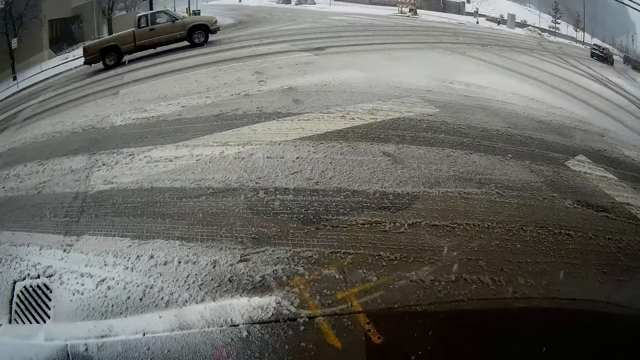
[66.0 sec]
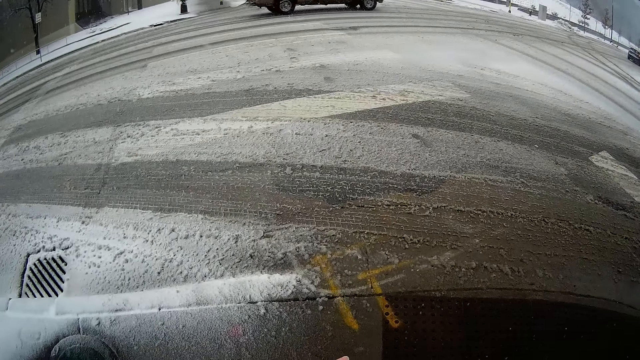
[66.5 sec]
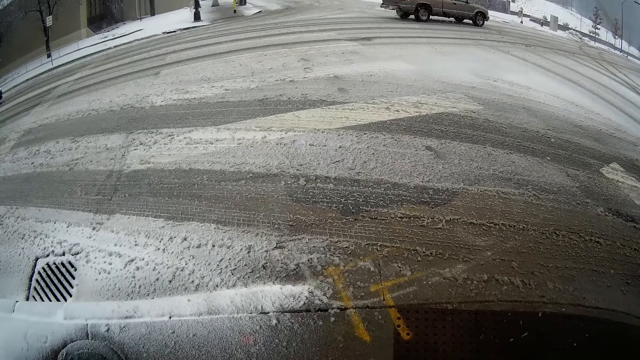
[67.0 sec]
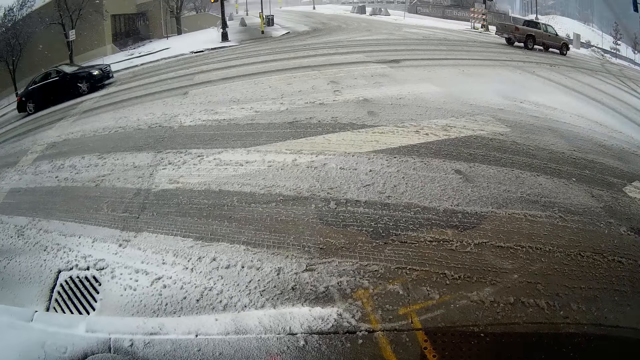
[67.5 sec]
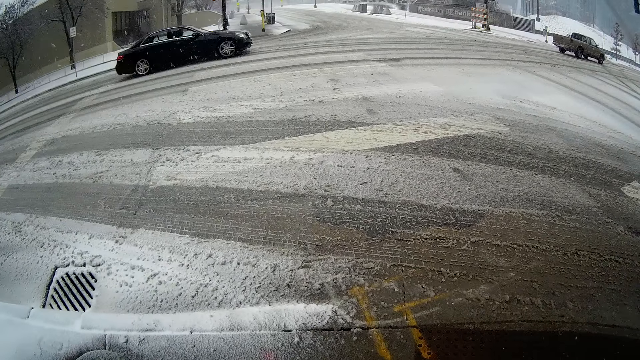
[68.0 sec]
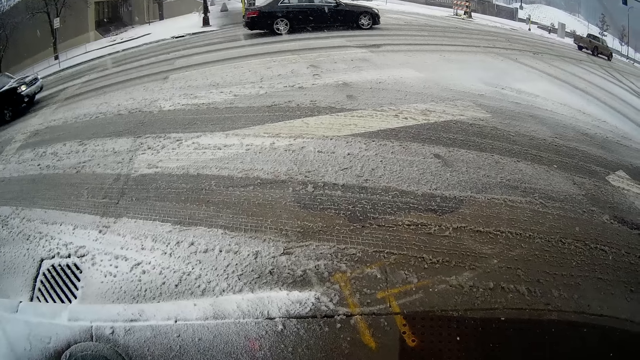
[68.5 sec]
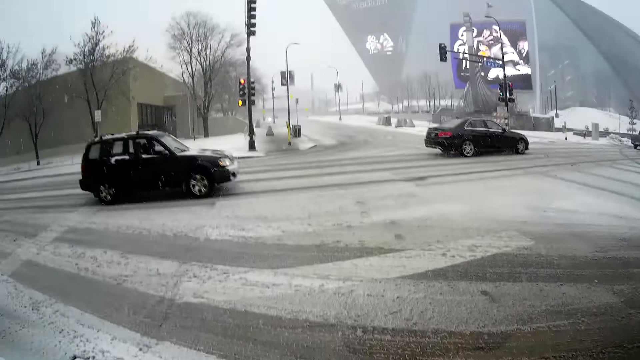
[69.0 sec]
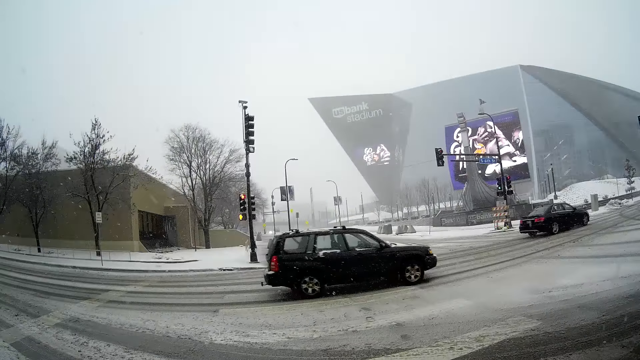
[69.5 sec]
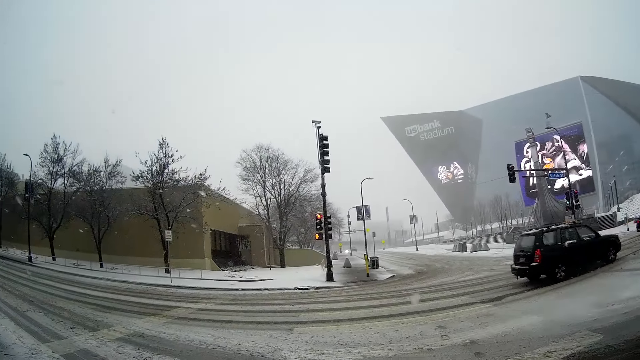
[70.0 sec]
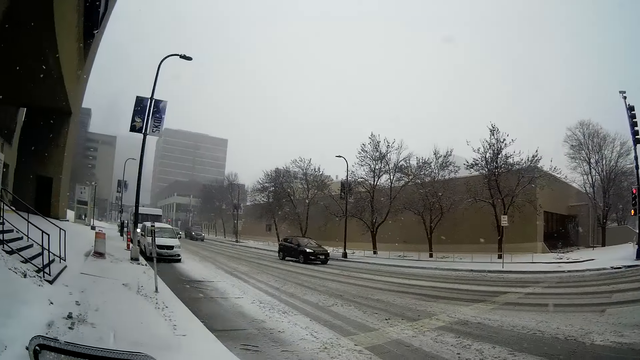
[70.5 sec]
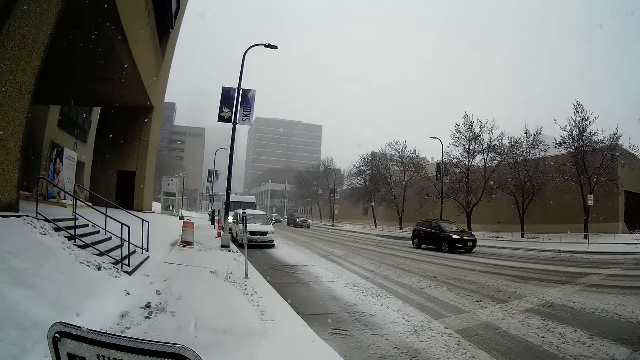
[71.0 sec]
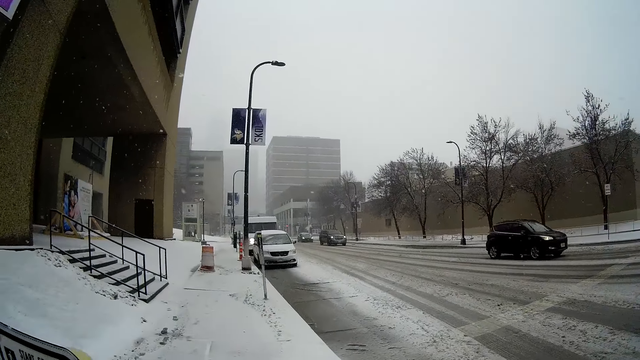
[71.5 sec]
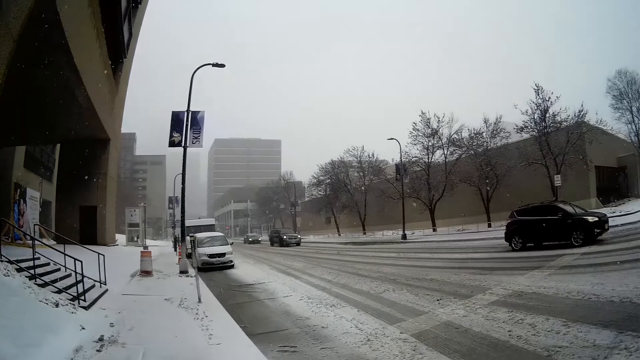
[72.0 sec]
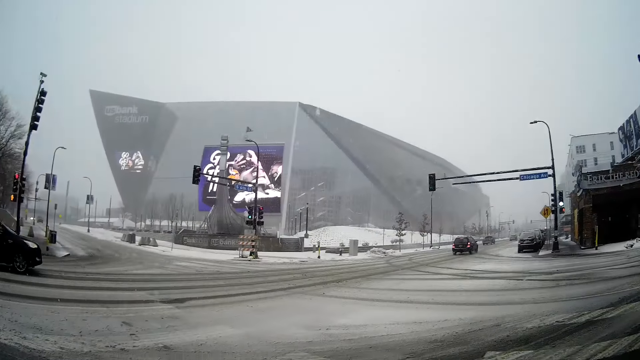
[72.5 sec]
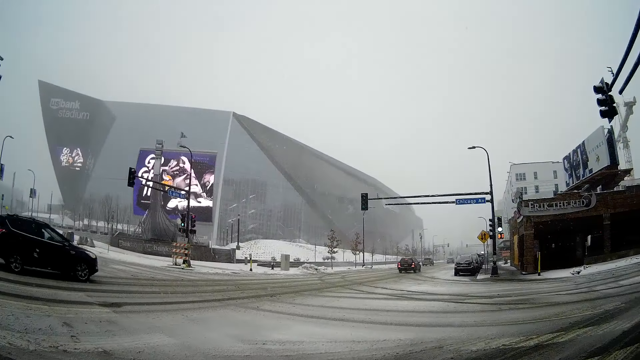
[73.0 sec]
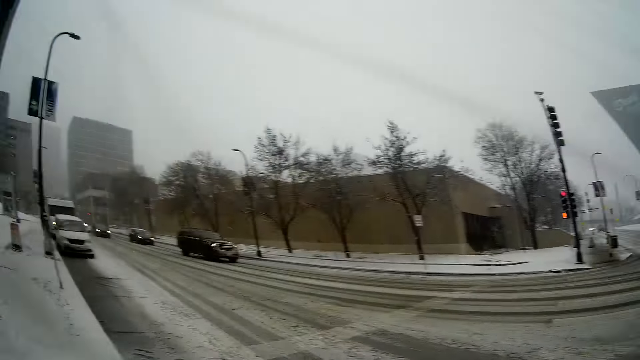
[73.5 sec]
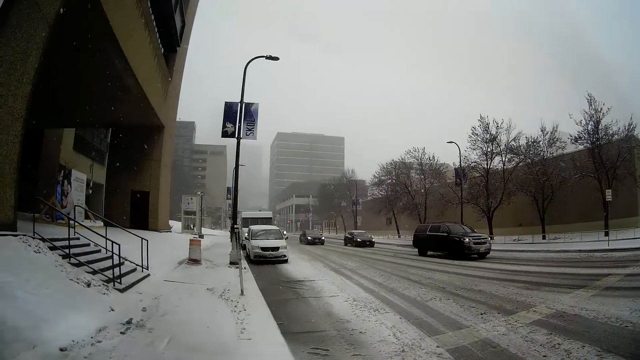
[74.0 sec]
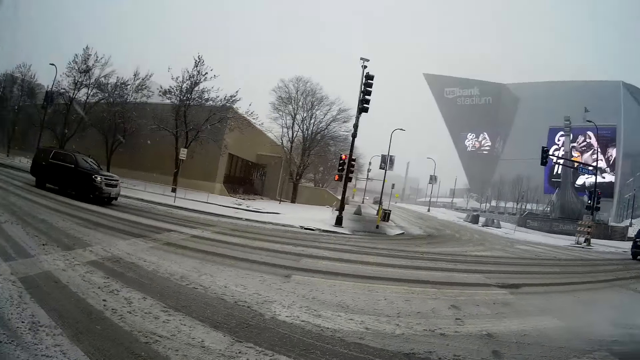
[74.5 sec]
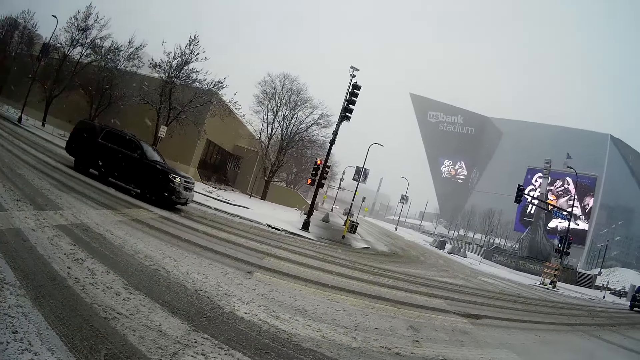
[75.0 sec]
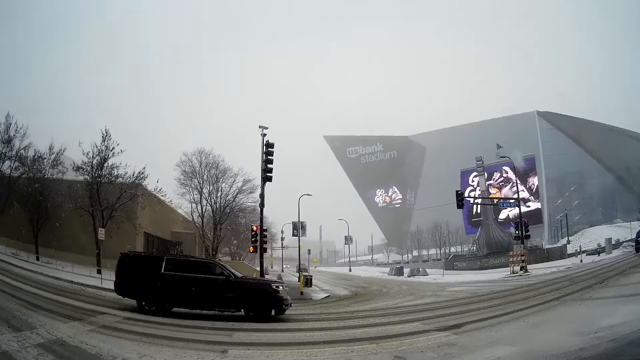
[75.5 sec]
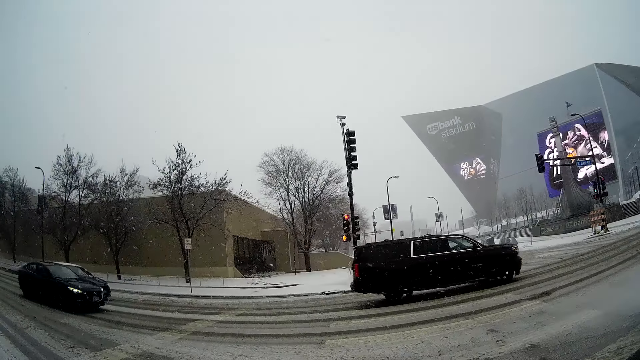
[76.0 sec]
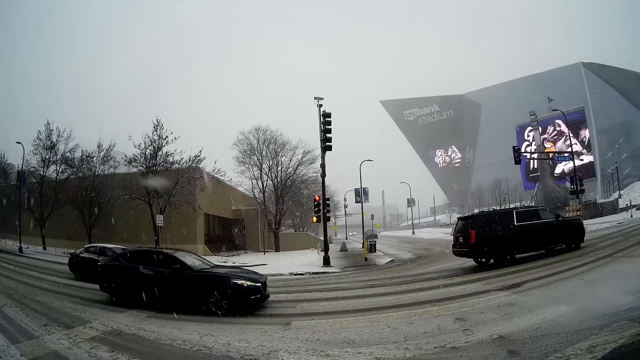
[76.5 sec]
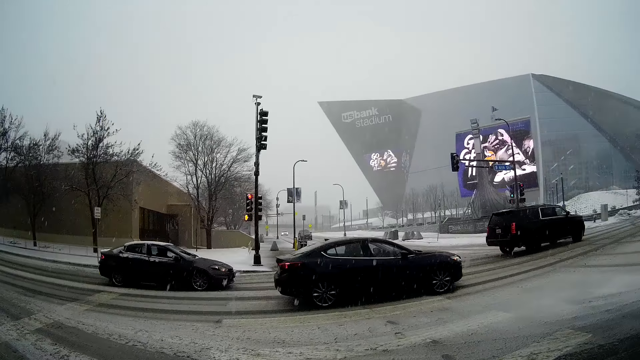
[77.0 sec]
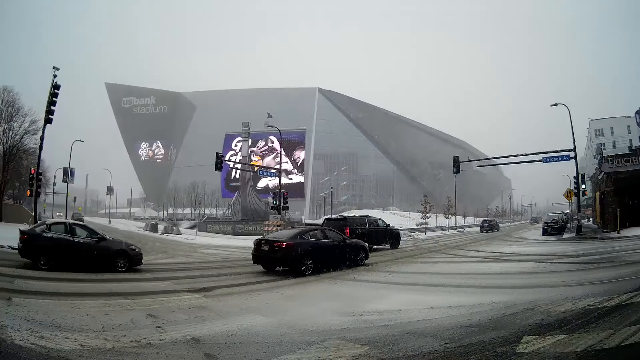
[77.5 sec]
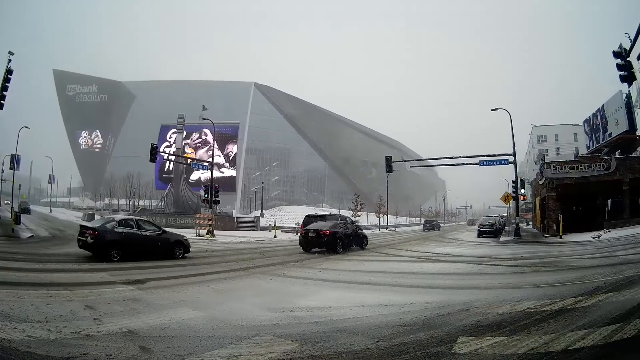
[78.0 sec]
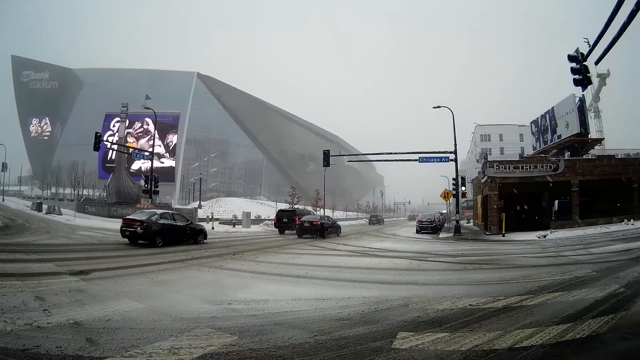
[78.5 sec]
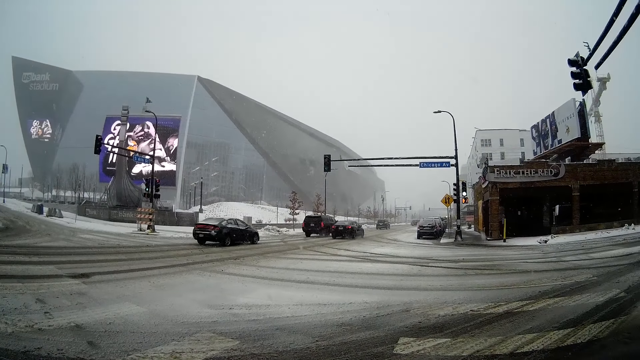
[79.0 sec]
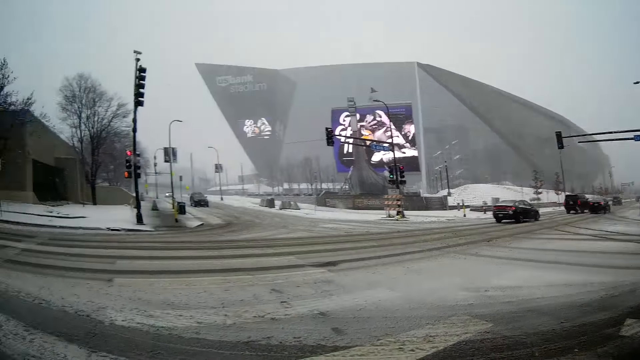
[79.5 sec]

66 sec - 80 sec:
The camera wearer gazes at the zebra crossing on the street road. They look at cars on the street road. They gaze at the traffic lights. They touch the camera and look around the road.

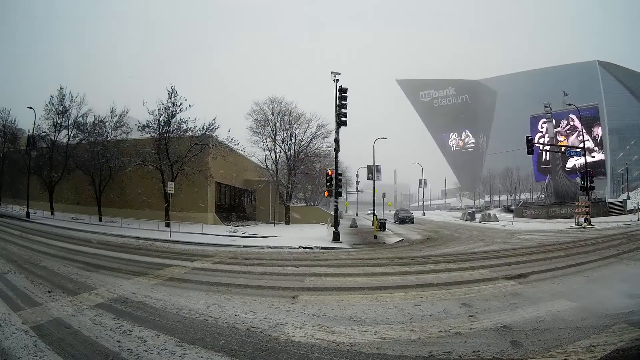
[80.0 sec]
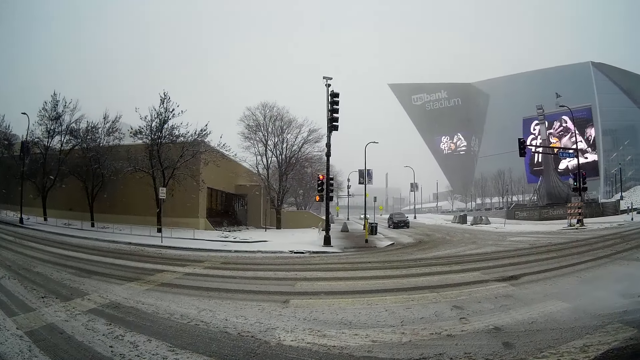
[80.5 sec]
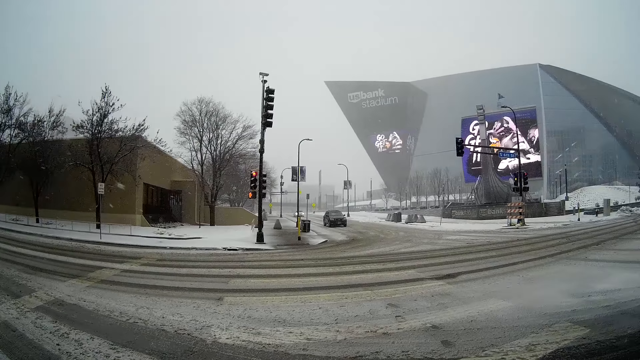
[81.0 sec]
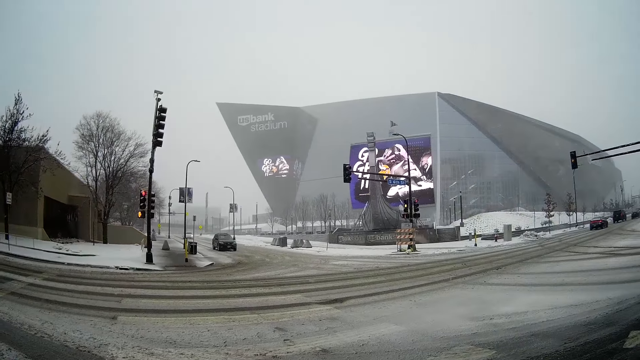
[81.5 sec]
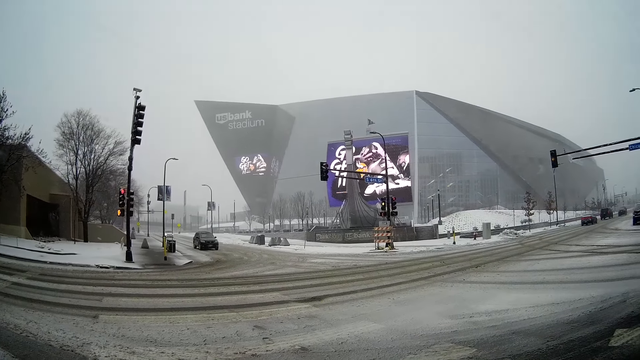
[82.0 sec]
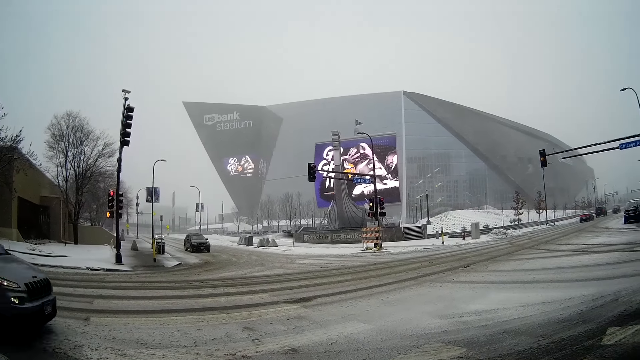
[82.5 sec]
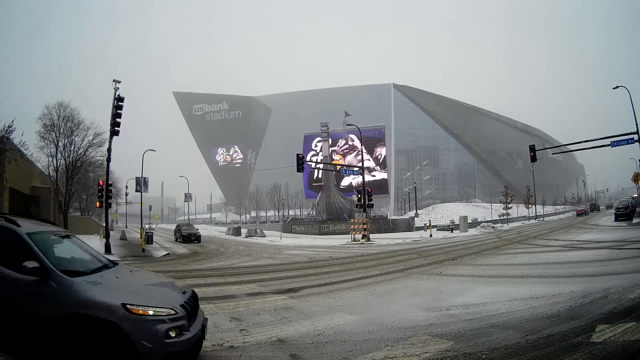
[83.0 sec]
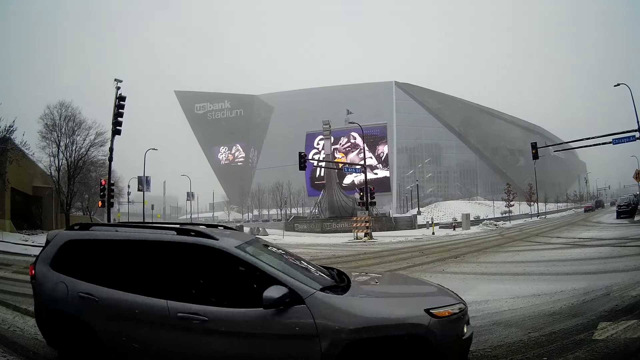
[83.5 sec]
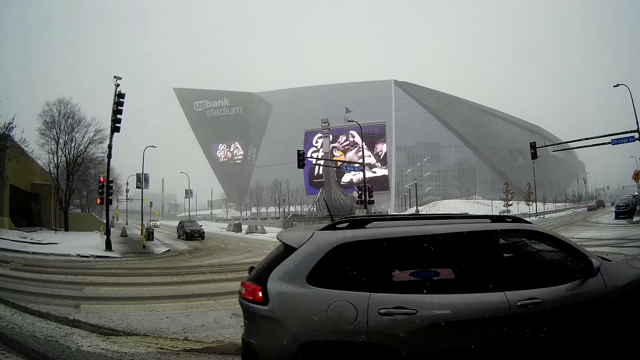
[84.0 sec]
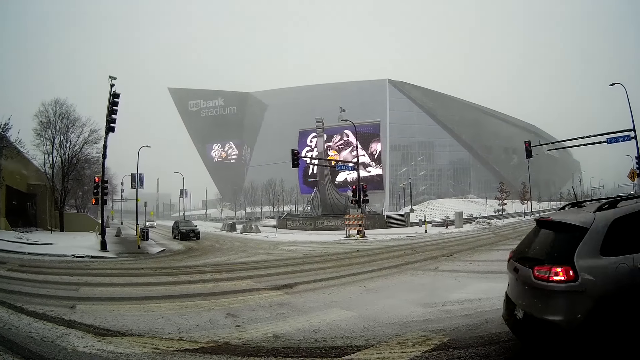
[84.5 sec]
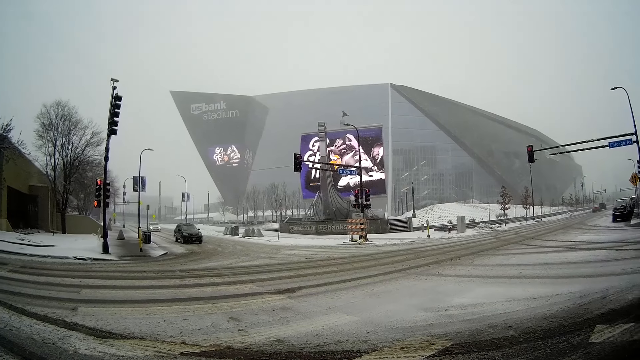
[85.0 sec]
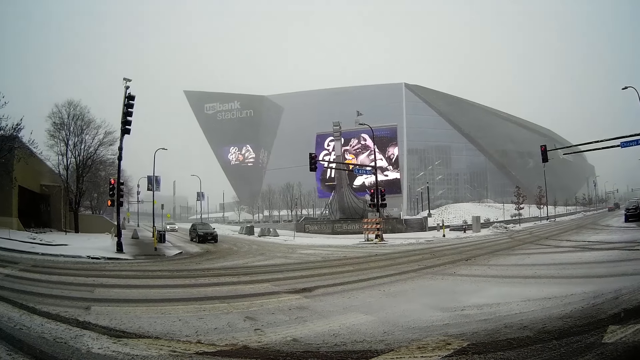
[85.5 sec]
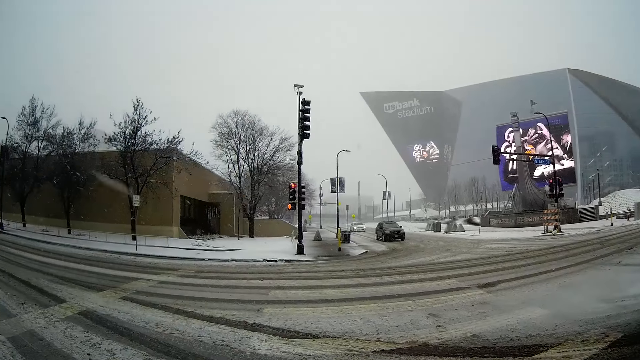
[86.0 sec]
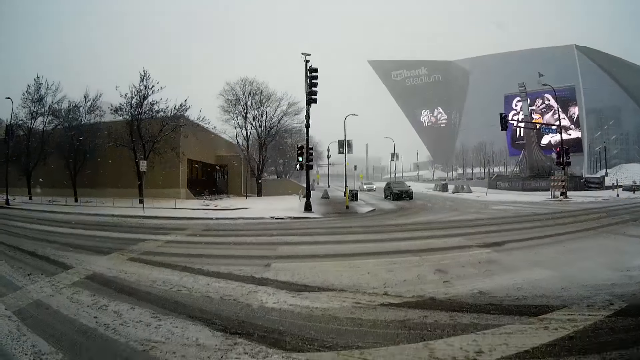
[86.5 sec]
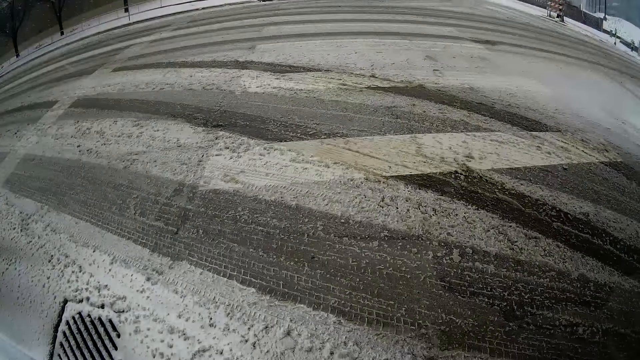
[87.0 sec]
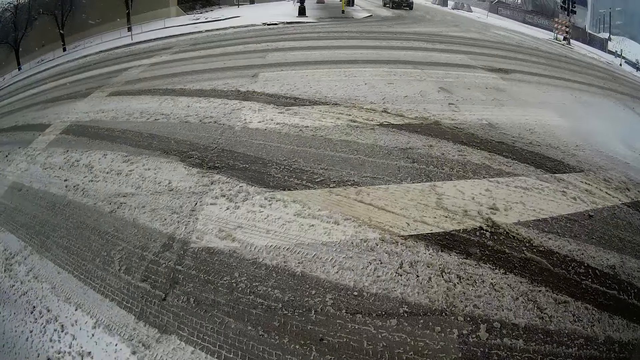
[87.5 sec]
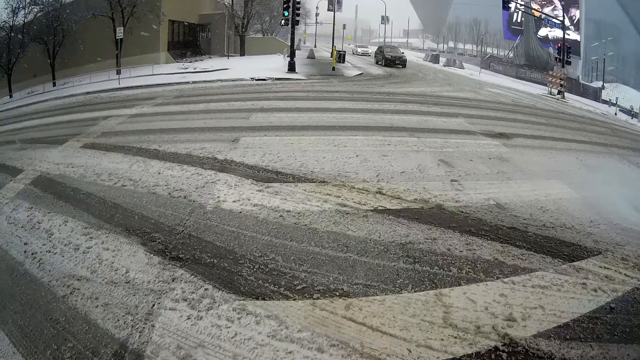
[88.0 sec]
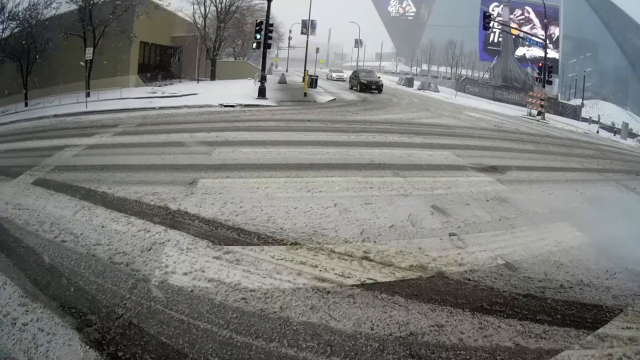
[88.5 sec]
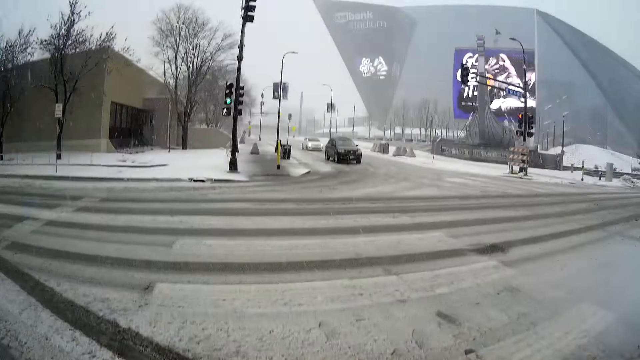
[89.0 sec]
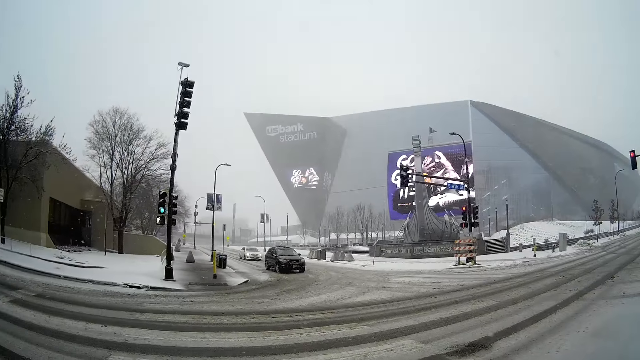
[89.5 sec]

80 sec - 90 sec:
The camera wearer crosses the street road. They look around the road.
